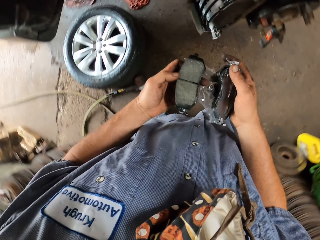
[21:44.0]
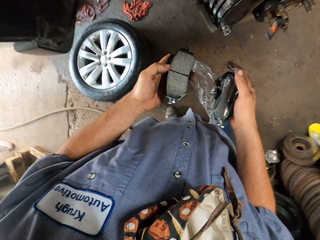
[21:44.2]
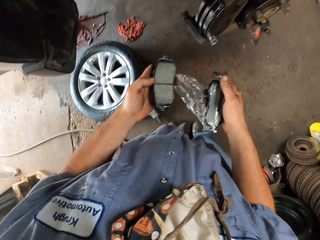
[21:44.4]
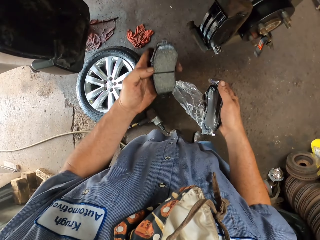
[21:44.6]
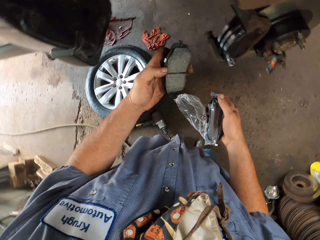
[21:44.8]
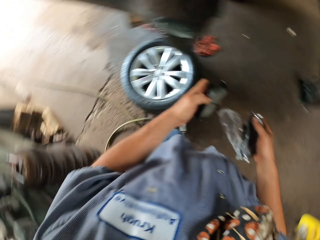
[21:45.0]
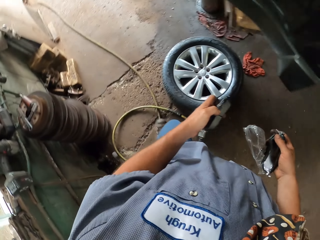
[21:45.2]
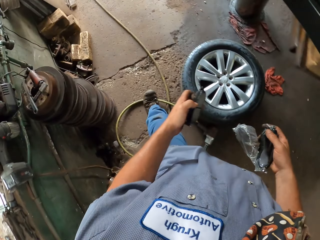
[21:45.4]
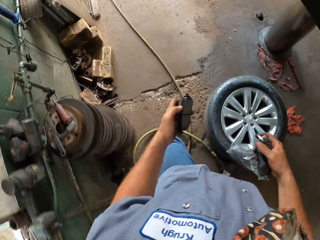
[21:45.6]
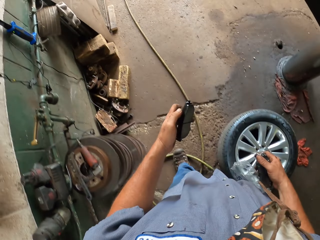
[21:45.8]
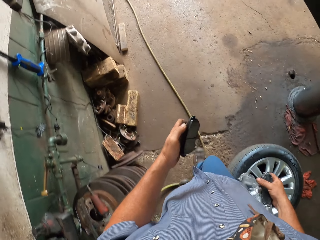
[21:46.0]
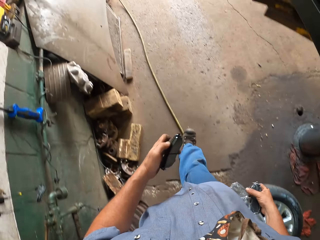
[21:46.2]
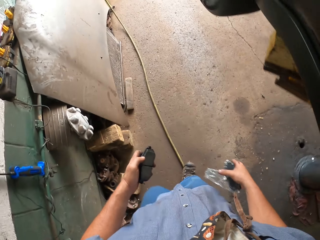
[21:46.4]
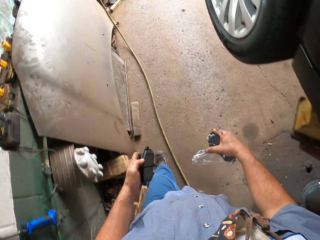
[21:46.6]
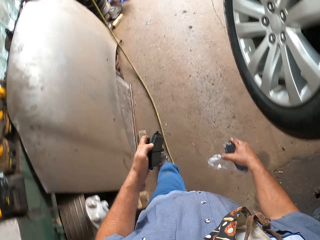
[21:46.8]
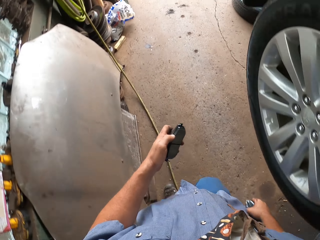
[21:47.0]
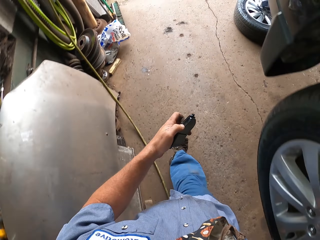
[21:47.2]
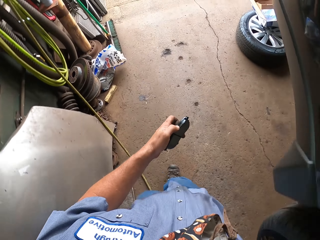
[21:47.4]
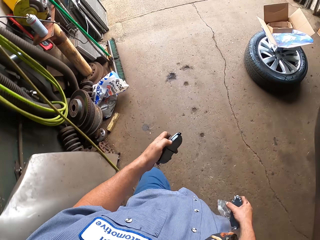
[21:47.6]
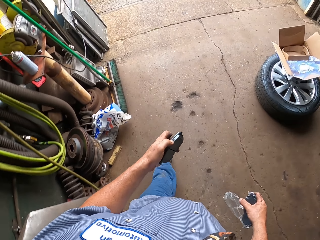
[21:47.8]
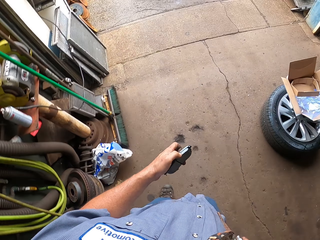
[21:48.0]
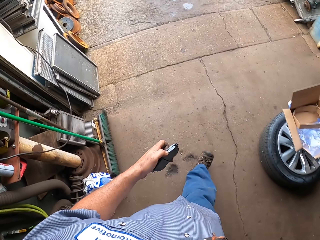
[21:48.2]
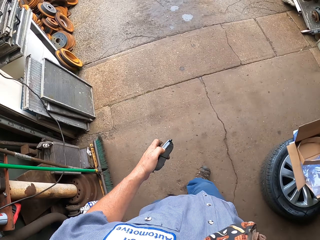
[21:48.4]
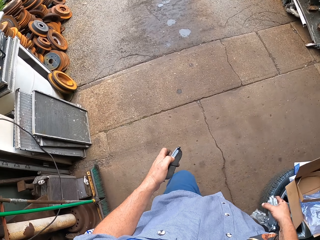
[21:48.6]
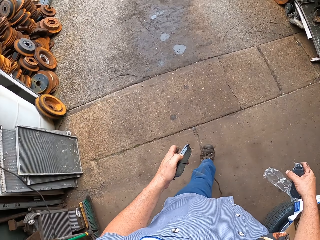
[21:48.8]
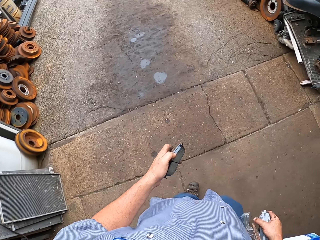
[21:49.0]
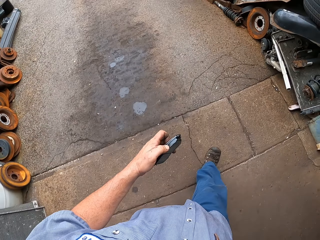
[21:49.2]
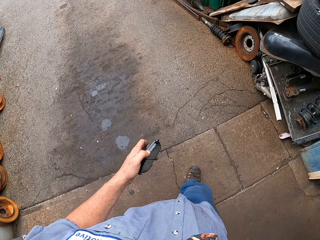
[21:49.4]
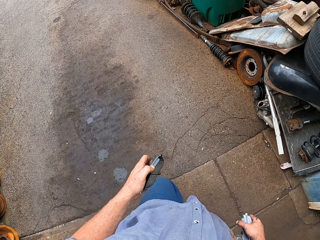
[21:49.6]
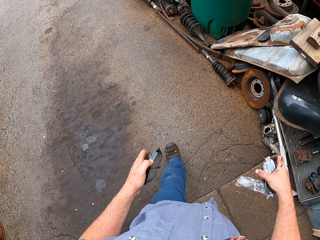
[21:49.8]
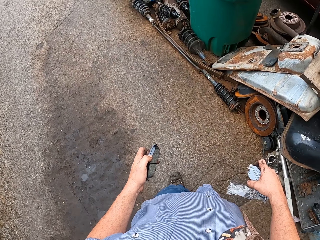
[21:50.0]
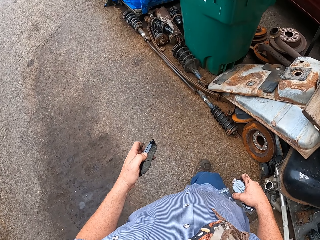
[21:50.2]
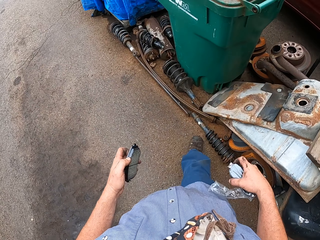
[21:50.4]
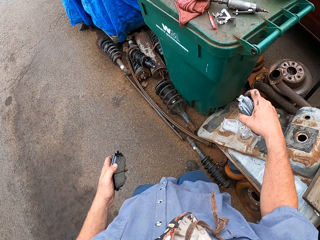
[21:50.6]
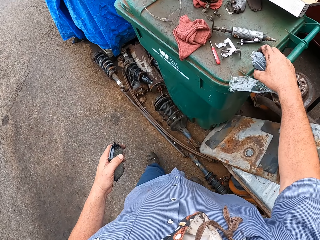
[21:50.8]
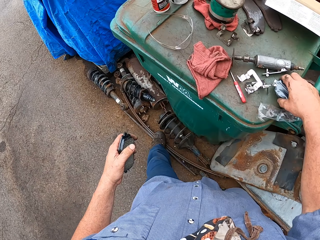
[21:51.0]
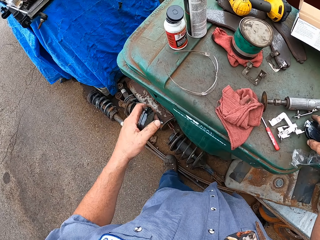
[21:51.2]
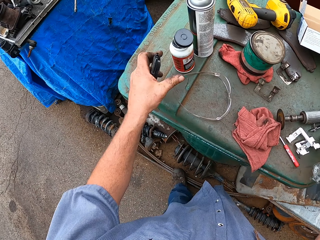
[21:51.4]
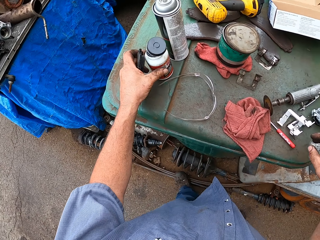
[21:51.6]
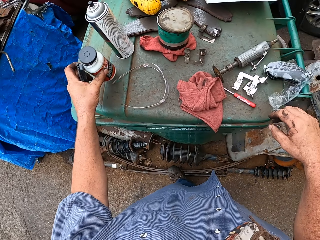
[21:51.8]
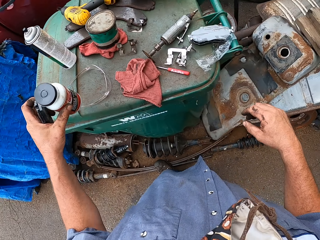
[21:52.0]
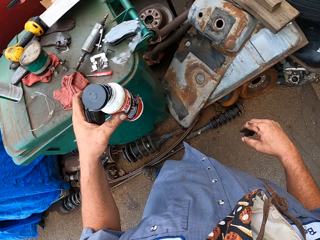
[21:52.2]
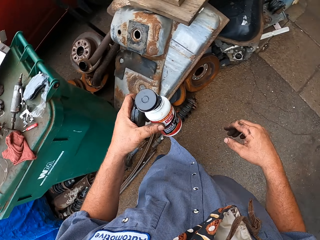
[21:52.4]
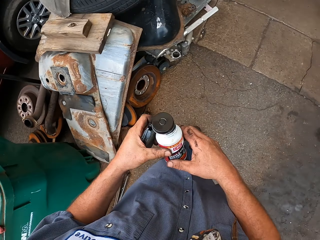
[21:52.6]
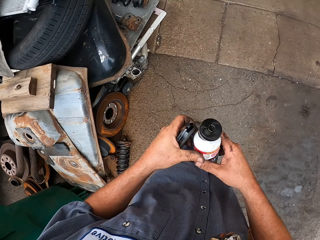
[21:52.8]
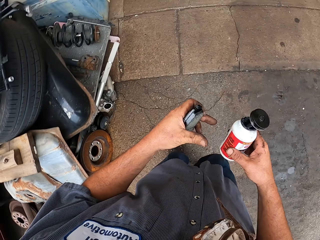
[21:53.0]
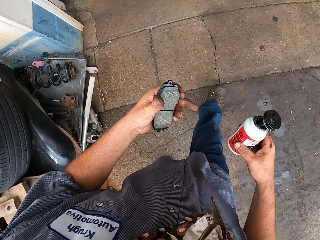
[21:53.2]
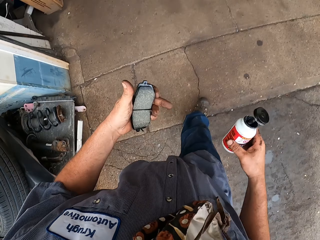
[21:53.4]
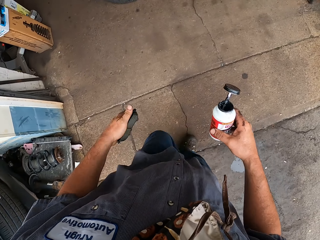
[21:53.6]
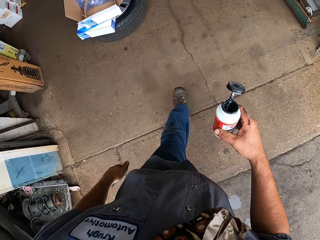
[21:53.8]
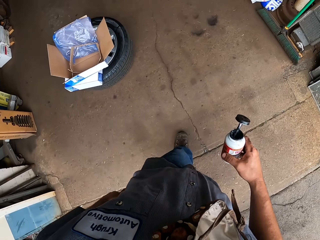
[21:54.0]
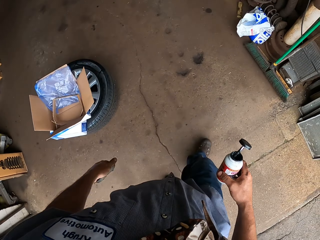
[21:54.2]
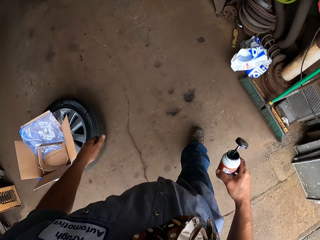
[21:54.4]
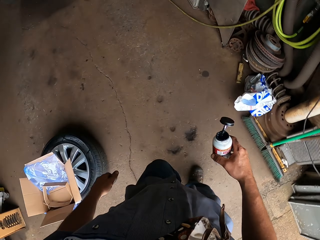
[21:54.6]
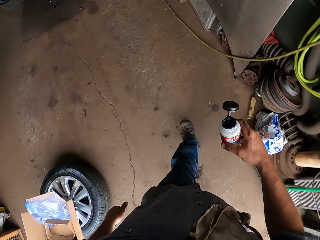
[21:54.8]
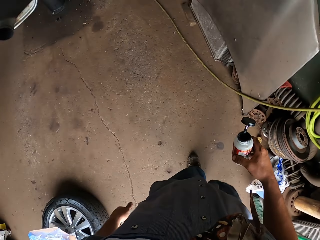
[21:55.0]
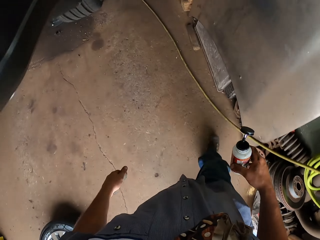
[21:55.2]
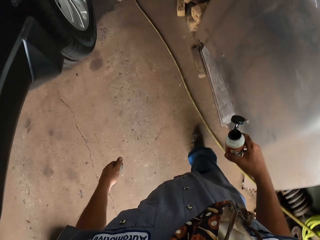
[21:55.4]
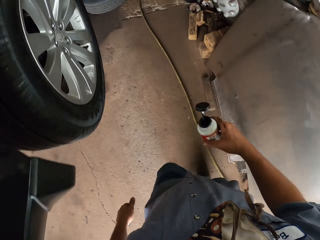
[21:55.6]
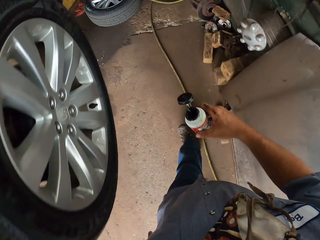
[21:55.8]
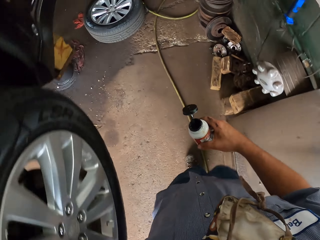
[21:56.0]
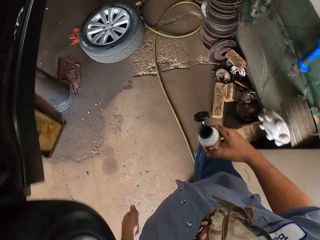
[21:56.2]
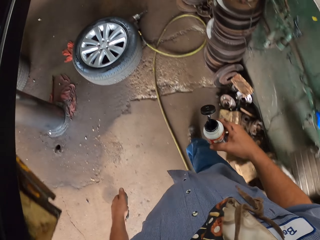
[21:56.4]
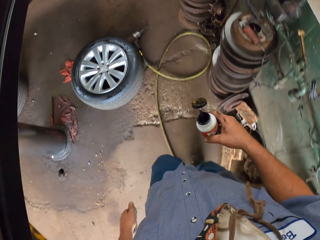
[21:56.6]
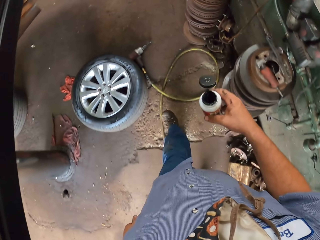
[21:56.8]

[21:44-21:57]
The camera wearer walks away. They put brake pads on the bin. They pick up the brake grease from the table. They walk away.

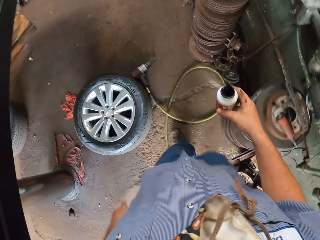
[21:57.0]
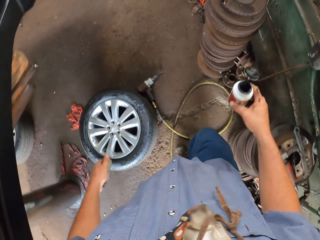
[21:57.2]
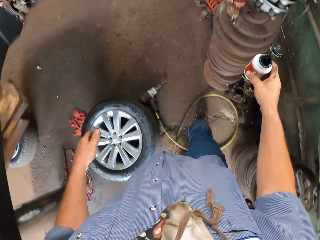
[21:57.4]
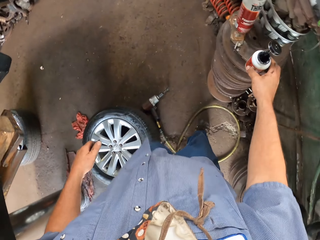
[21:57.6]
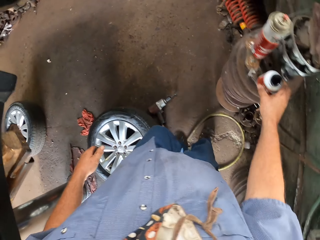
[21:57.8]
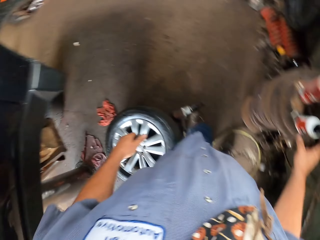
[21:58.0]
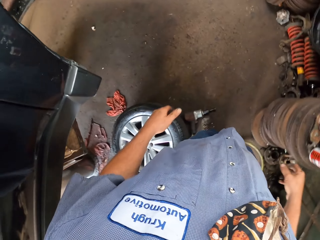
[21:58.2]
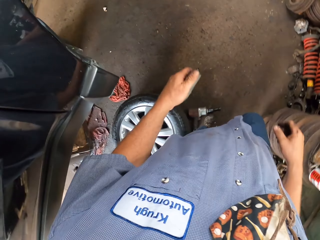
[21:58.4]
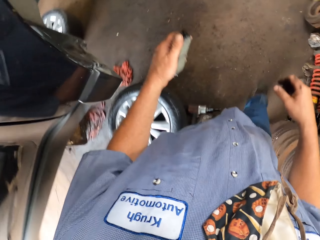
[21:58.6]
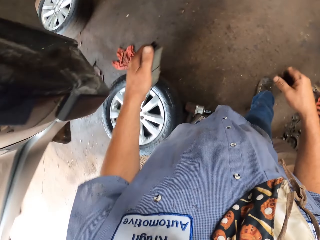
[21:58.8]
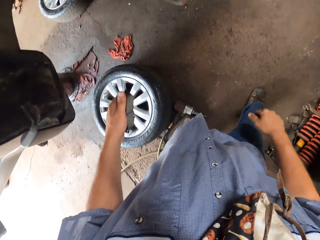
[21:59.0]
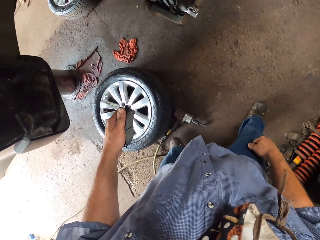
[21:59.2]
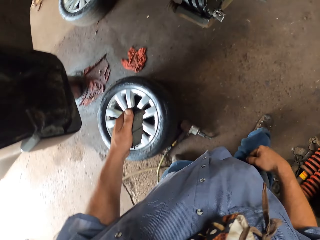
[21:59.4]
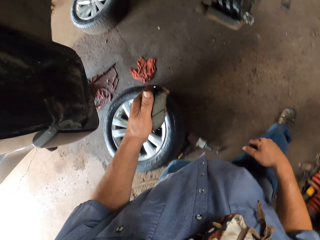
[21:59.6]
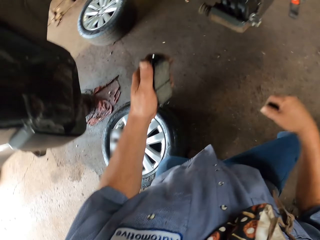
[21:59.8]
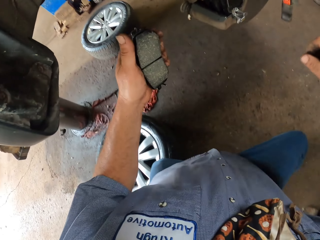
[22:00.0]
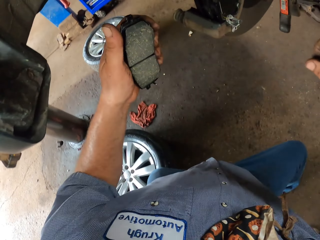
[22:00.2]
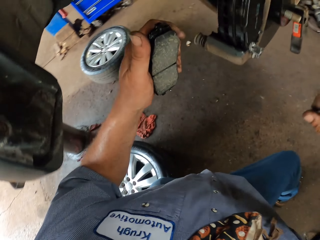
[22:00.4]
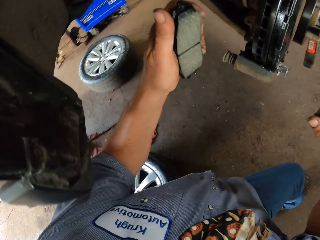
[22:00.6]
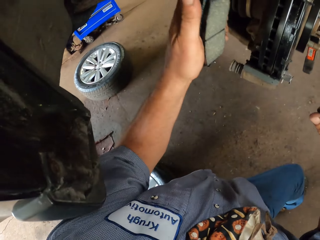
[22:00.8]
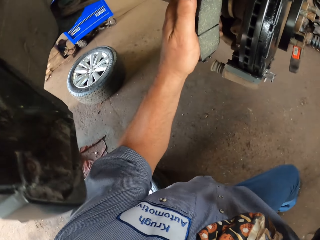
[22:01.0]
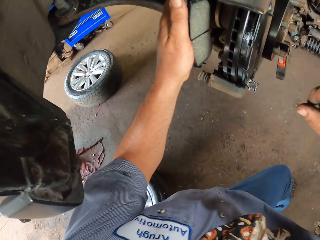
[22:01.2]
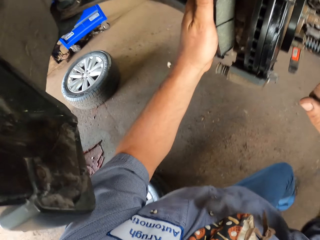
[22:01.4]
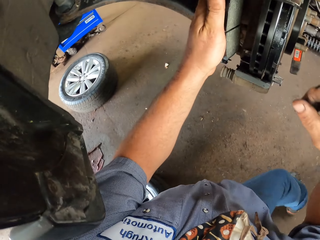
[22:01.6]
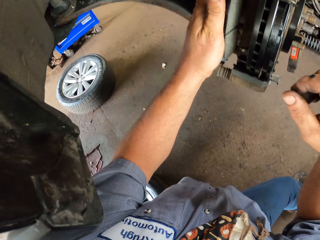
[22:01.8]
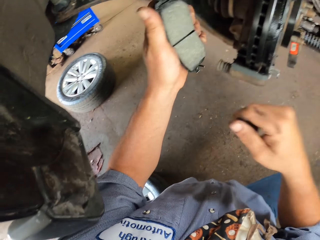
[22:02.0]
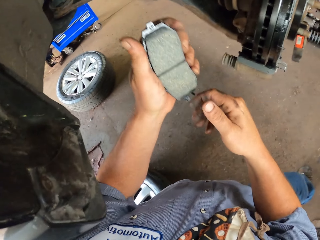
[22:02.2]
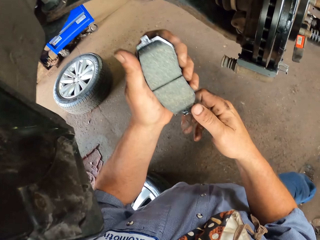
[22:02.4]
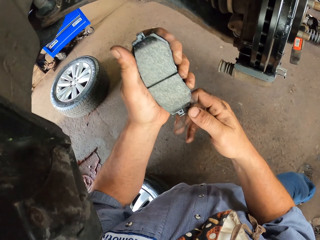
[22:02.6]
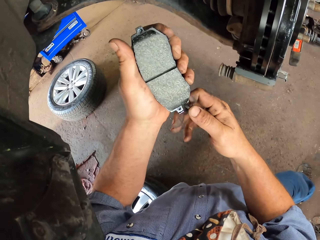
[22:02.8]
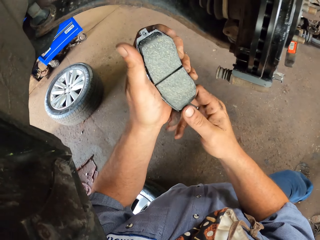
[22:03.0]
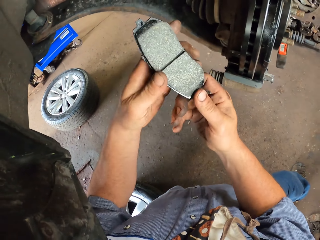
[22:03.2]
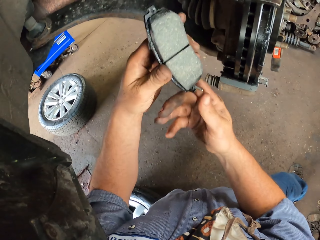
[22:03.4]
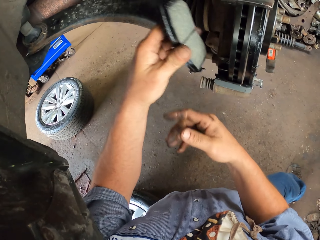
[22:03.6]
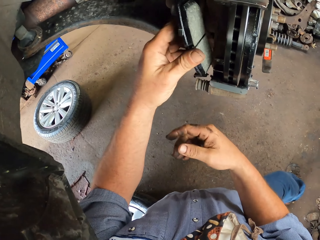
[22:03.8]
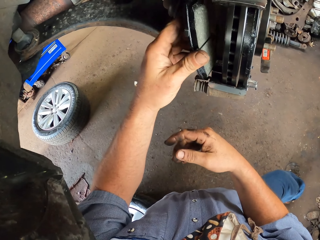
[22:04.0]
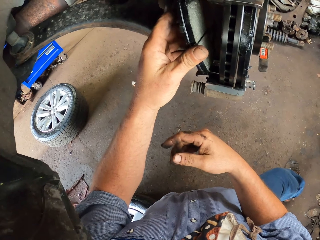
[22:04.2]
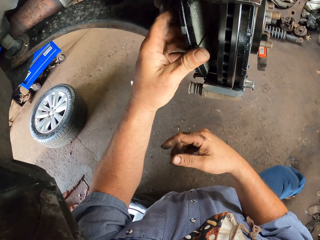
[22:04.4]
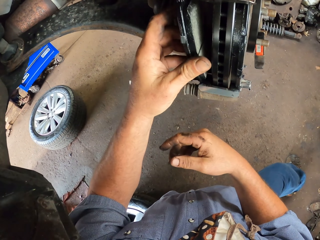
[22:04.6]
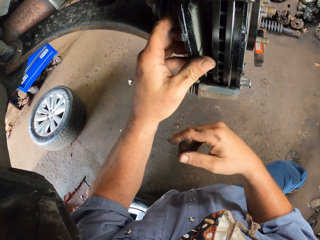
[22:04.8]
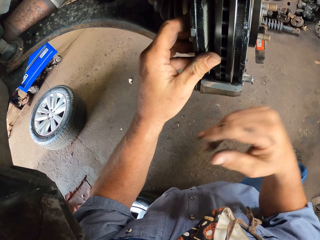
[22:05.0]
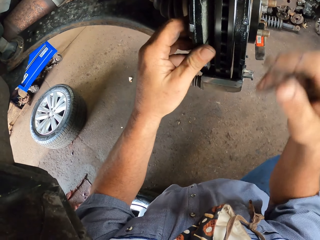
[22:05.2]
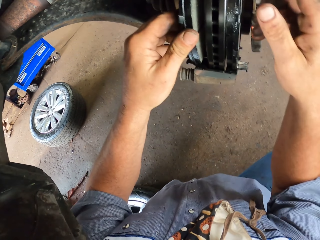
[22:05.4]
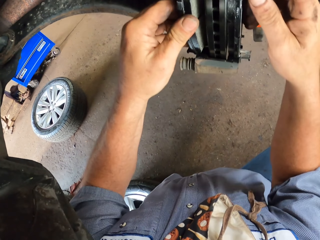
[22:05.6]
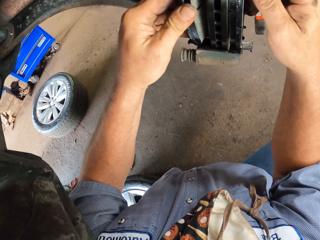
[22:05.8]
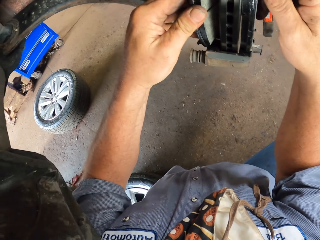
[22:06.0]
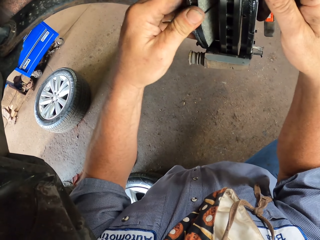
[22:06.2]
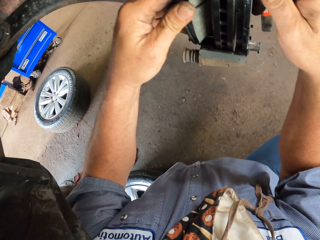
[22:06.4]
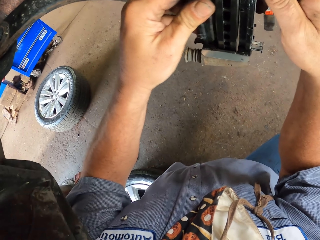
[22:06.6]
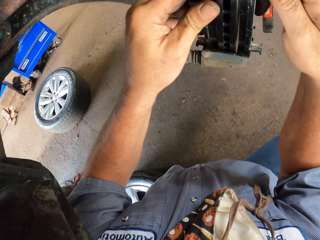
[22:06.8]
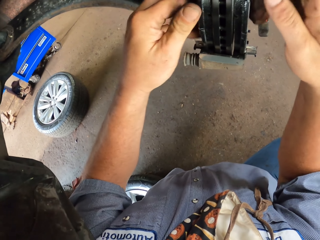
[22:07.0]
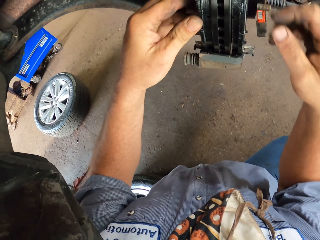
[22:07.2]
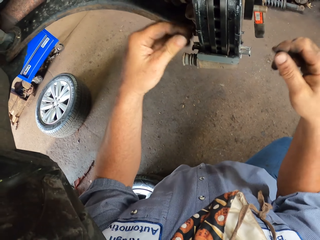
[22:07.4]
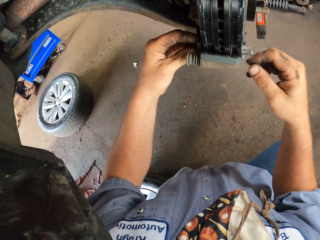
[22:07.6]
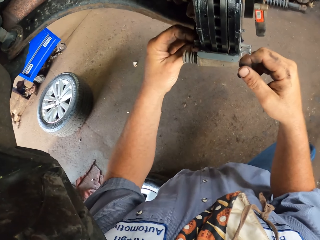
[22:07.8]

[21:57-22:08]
The camera wearer puts the grease on something. They put the left knee on the ground. They place the brake pad on the wheel hub.
